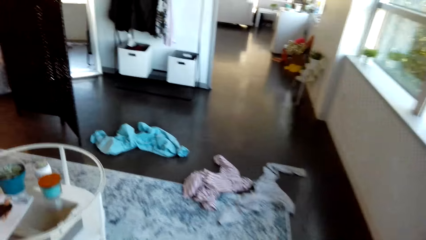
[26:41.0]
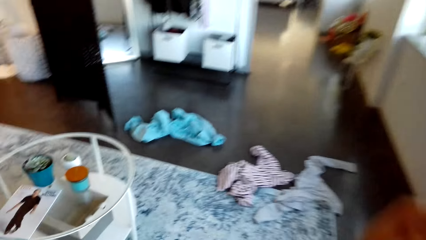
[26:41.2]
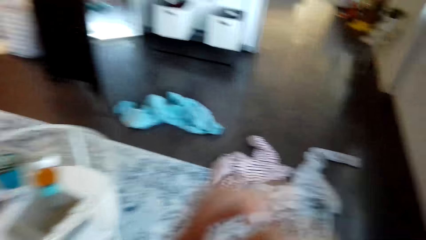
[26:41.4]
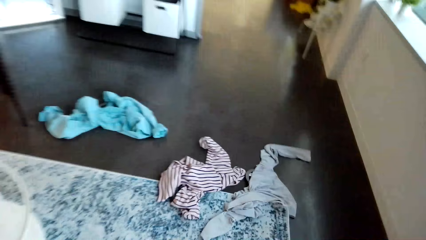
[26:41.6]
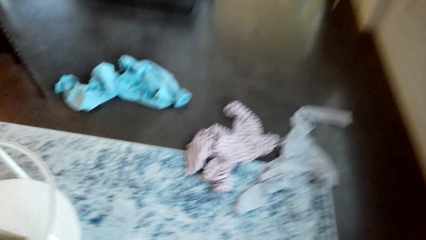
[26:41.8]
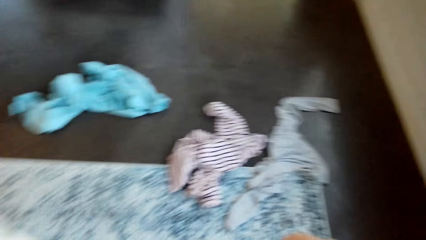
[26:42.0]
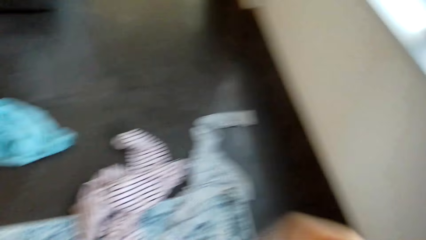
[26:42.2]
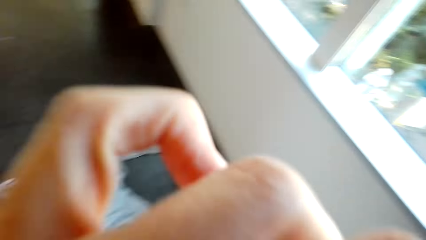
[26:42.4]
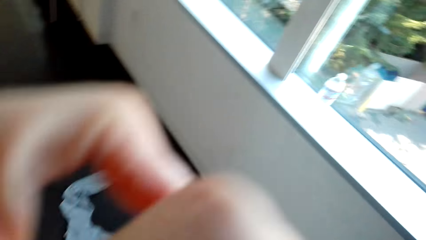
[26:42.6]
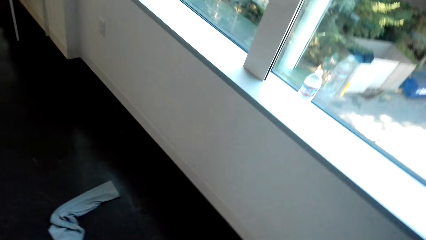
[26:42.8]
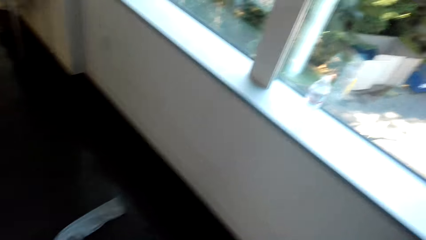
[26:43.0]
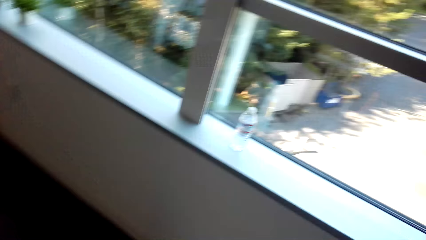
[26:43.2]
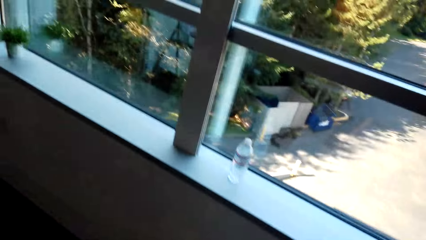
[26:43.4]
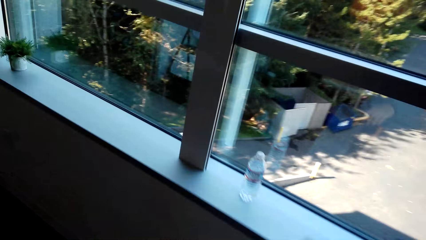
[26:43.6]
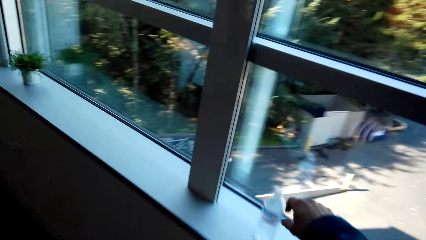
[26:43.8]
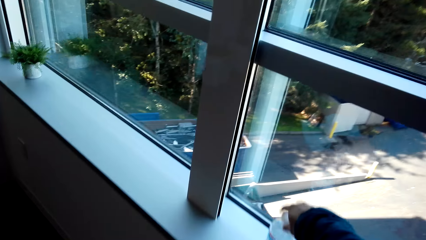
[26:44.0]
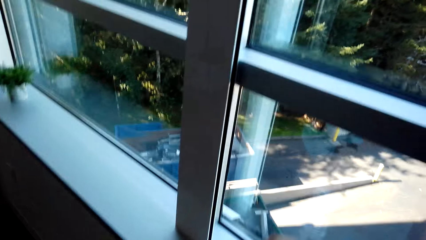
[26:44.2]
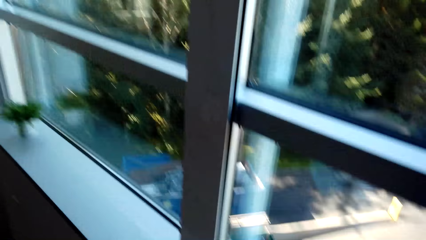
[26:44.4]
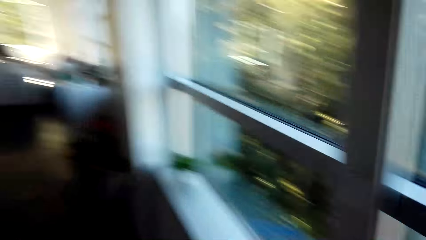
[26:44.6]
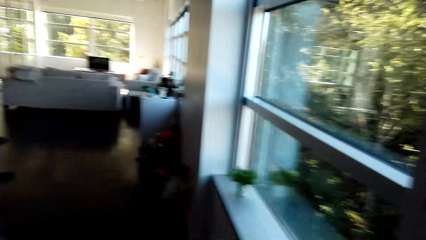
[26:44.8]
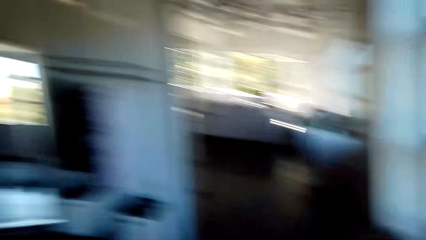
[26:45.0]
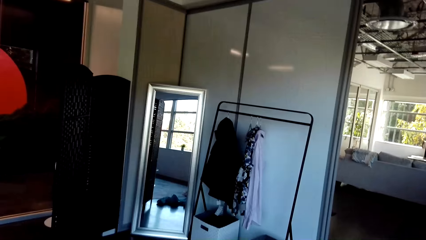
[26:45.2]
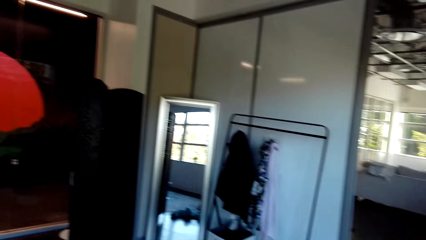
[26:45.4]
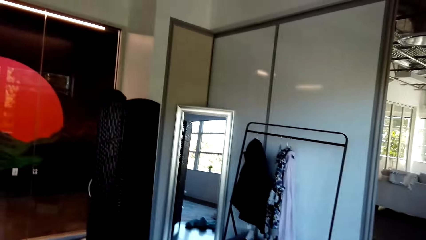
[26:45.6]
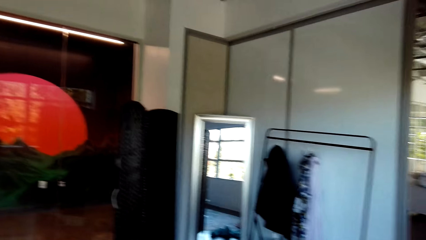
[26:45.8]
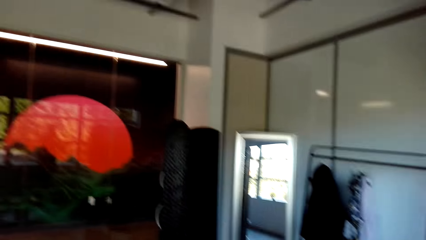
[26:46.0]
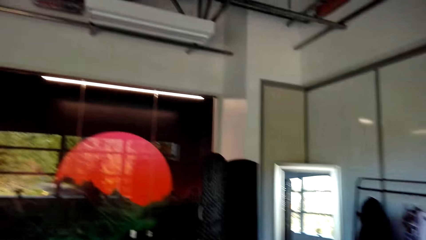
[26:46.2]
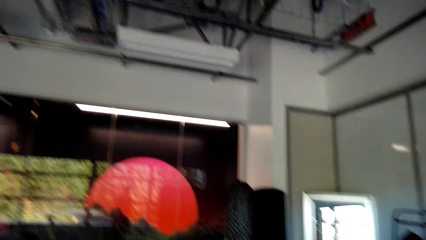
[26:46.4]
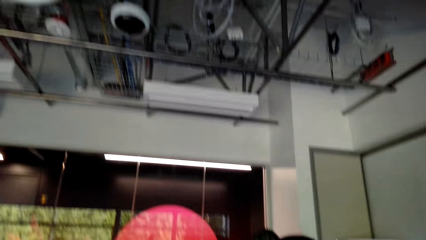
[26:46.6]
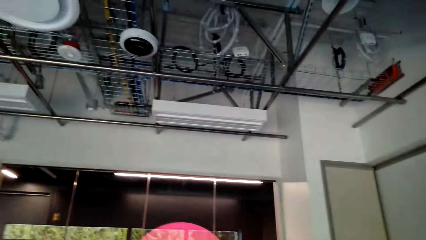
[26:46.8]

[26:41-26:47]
The camera wearer takes a bottle. They look around the house.

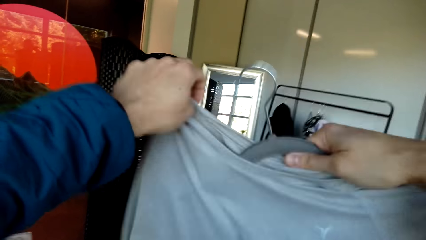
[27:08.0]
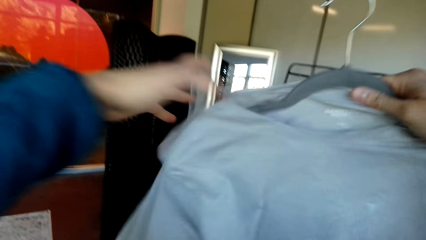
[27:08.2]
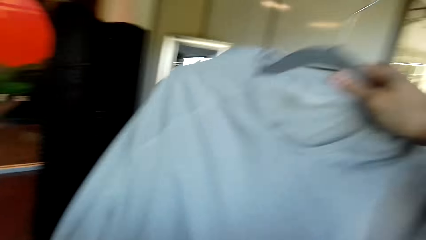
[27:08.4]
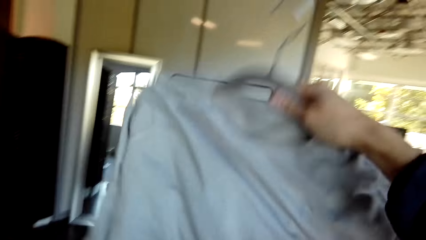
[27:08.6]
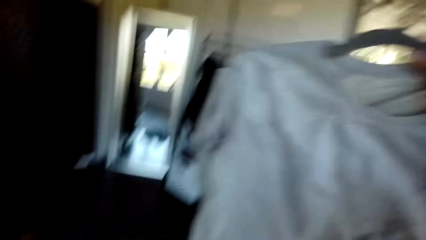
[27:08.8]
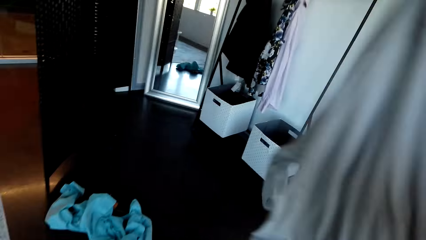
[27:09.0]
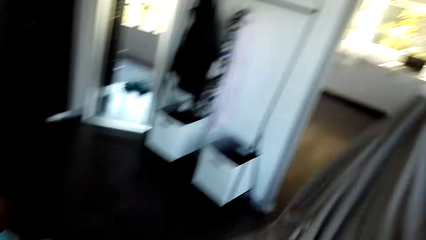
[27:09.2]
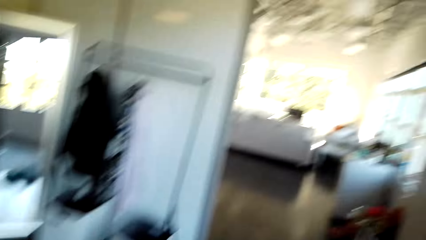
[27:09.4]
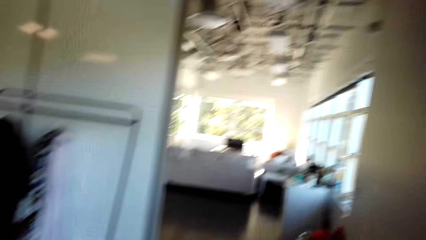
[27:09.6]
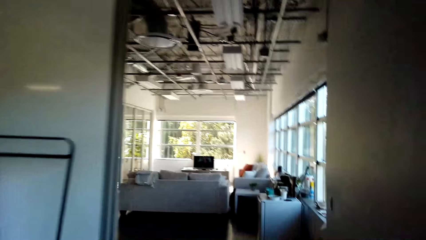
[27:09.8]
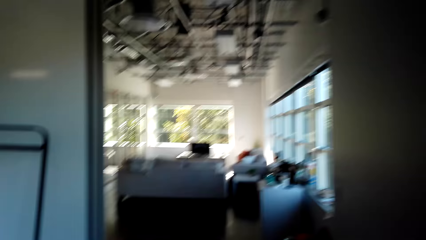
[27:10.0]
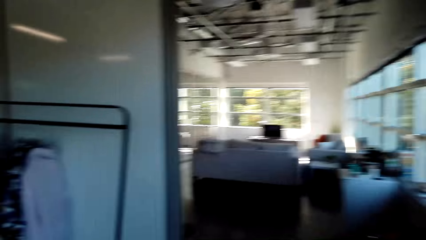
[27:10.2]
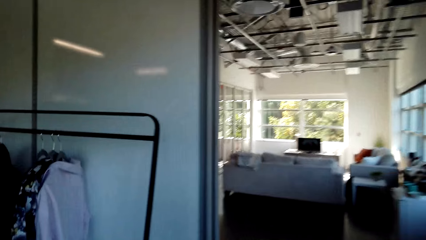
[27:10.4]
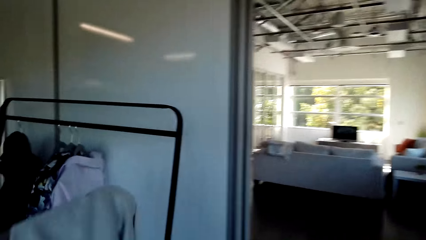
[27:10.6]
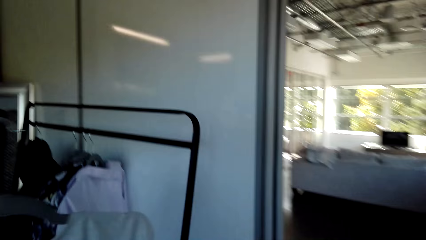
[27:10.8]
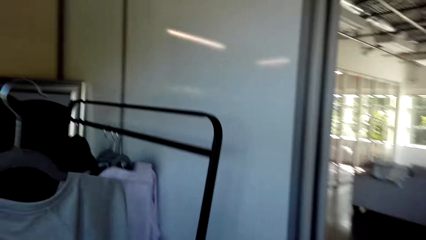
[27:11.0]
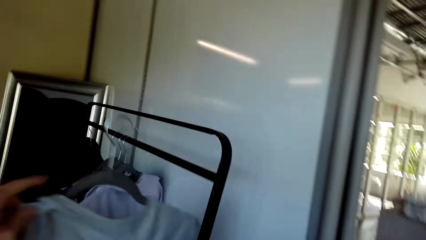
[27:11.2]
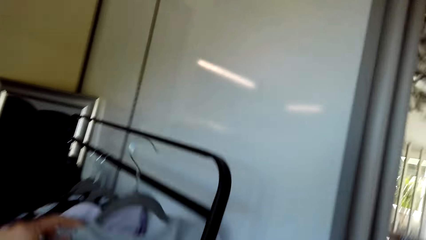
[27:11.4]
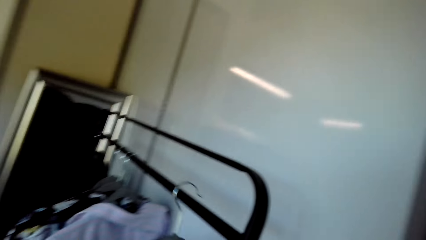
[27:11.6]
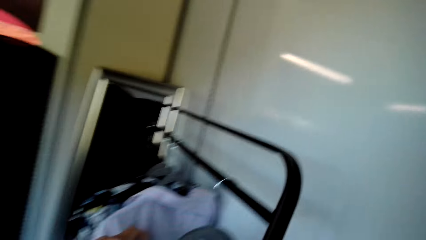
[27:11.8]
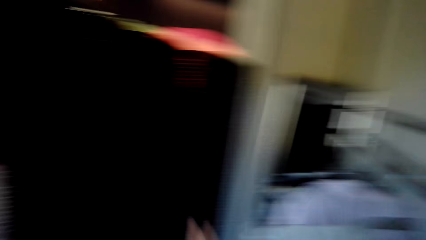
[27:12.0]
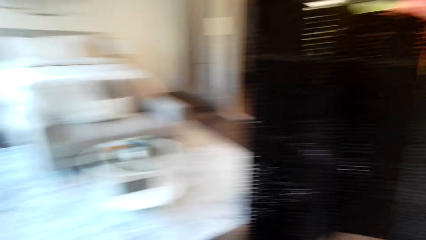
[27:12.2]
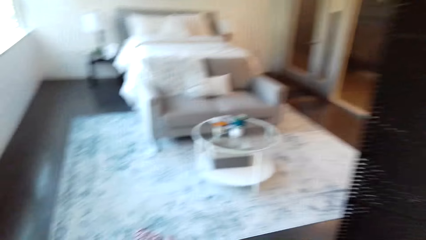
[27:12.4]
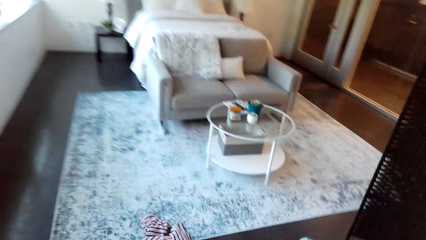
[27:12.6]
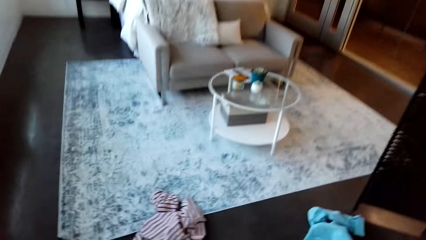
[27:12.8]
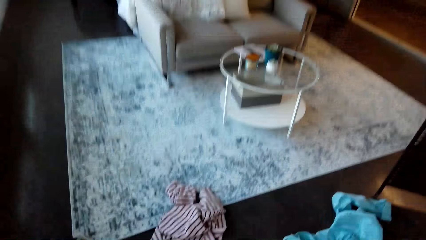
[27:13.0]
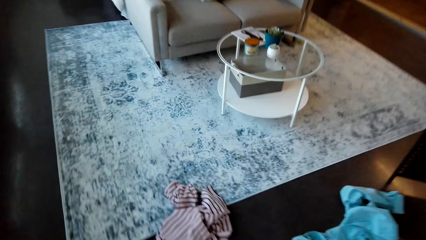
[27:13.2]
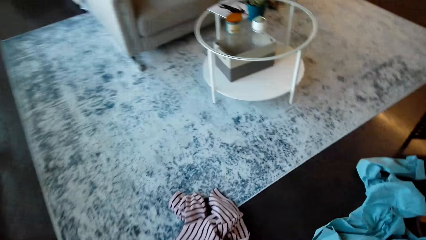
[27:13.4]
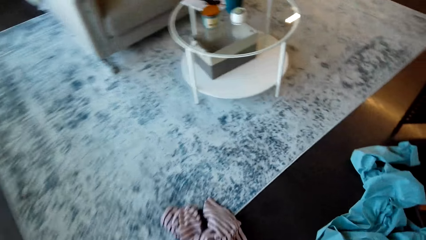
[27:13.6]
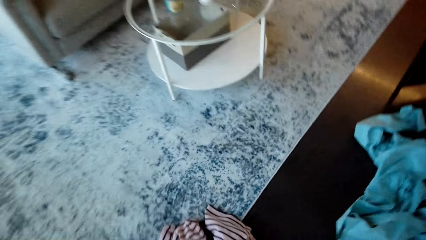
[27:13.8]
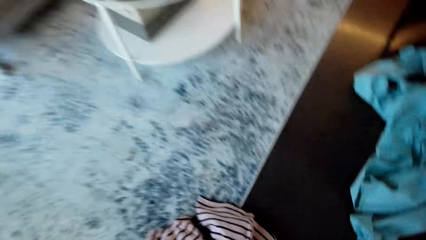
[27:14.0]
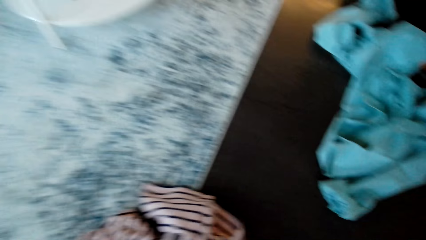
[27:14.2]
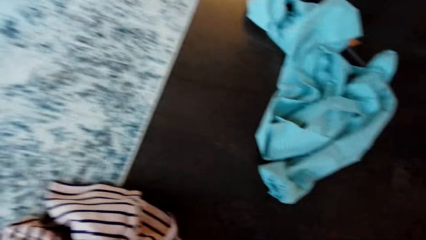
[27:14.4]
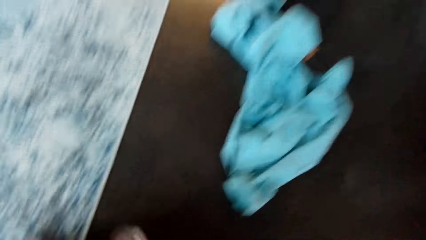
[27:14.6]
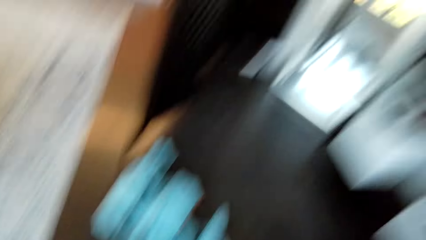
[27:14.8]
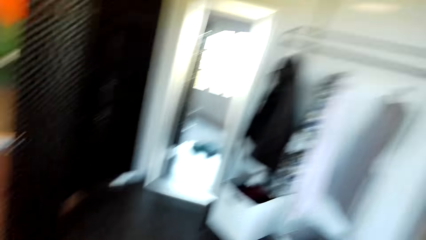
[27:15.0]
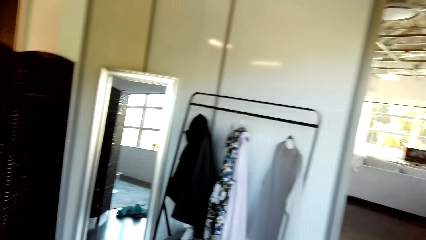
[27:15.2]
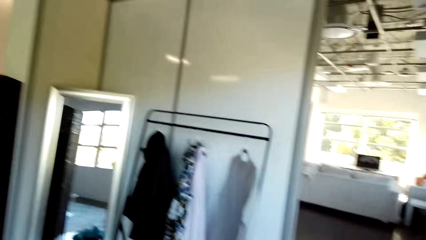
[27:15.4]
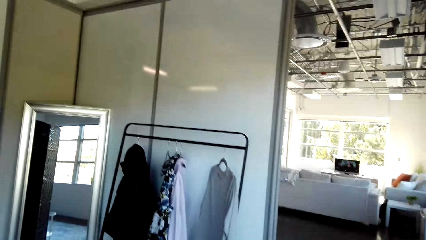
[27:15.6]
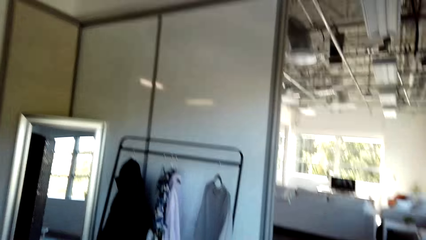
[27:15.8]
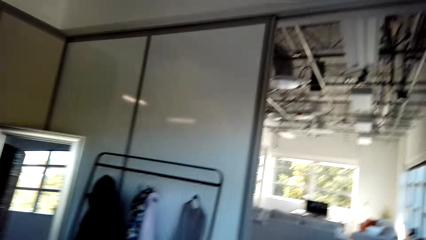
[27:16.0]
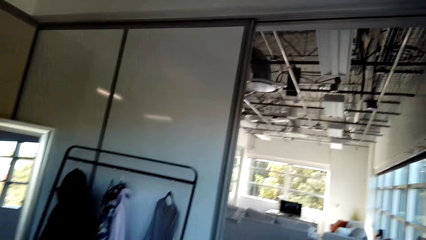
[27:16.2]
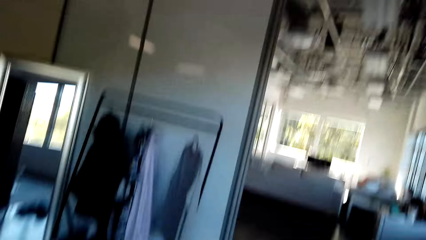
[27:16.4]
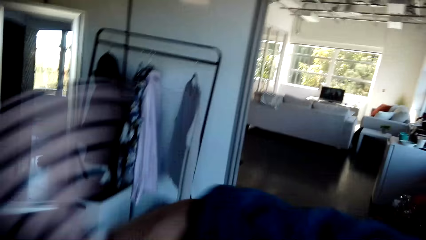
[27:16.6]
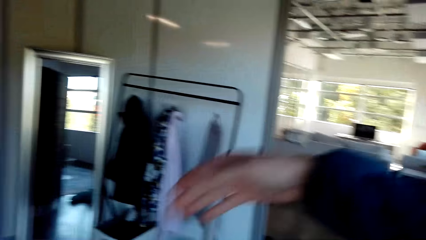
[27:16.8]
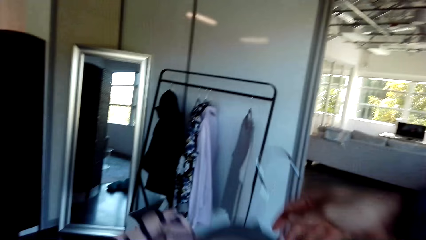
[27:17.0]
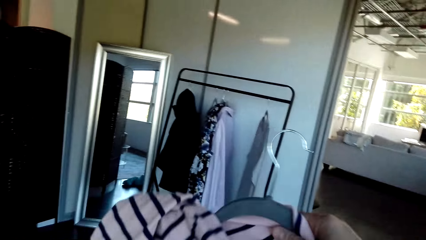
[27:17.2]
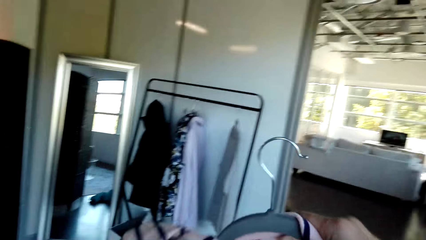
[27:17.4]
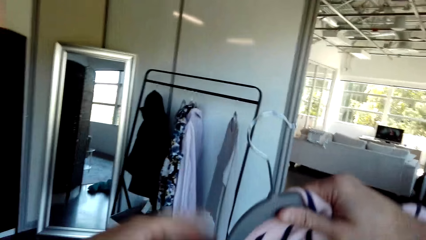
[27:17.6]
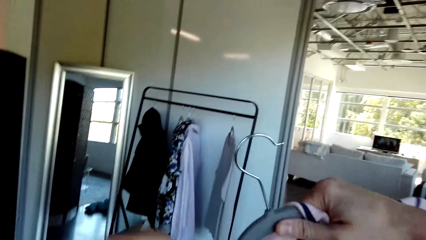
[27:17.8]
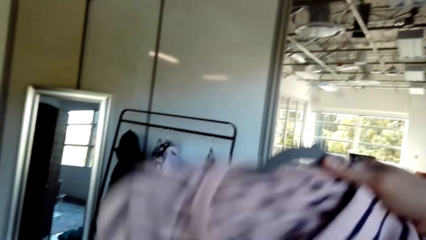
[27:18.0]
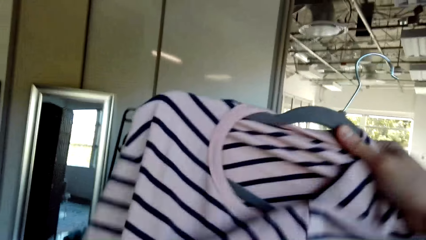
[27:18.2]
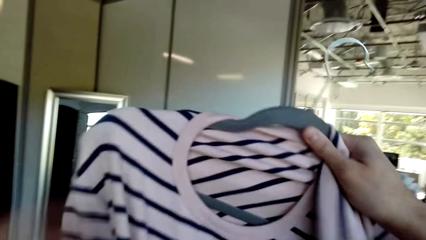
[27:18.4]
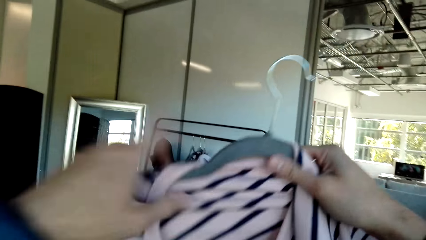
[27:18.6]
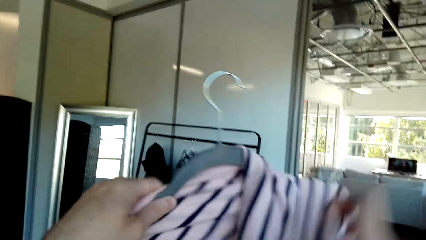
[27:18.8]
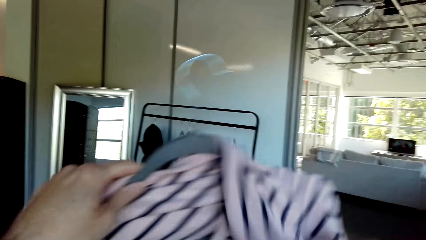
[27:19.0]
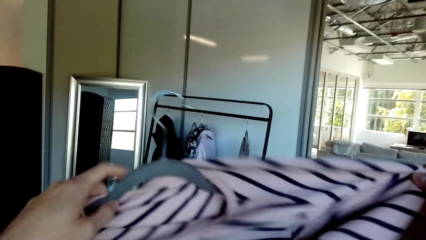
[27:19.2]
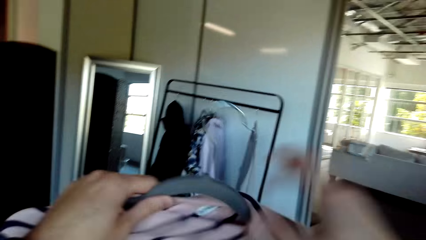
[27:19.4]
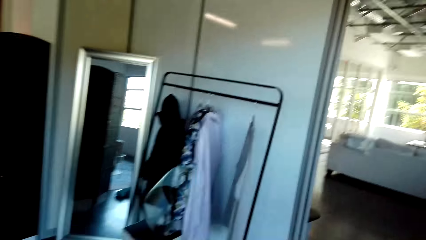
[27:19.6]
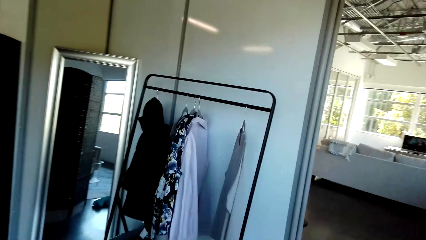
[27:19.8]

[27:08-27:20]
The camera wearer walks around the house. They hang clothes on the rack. They walk around the house. They pick a cloth from the floor. They walk around the house. They put the shirt in the hanger. They fix the clothes in the hanger. They walk around the house.
